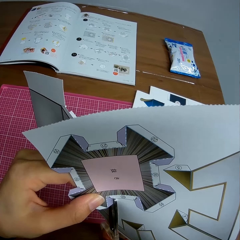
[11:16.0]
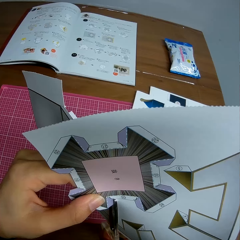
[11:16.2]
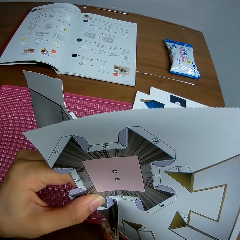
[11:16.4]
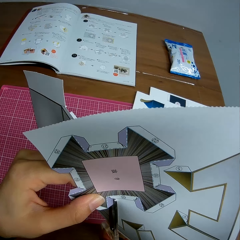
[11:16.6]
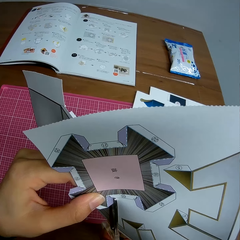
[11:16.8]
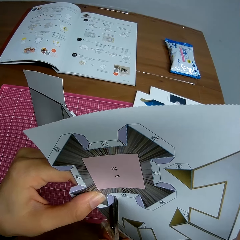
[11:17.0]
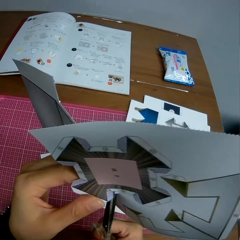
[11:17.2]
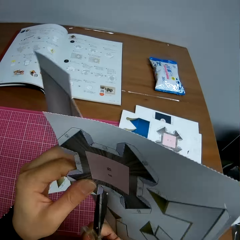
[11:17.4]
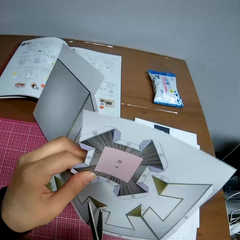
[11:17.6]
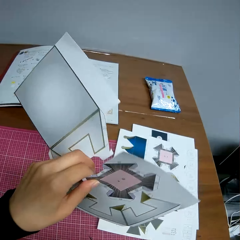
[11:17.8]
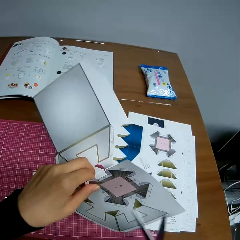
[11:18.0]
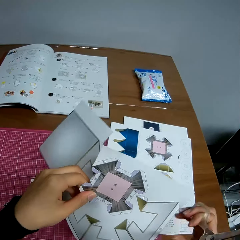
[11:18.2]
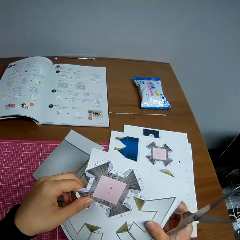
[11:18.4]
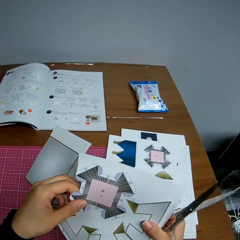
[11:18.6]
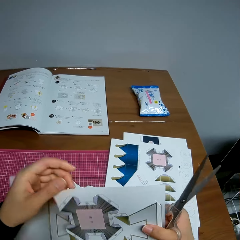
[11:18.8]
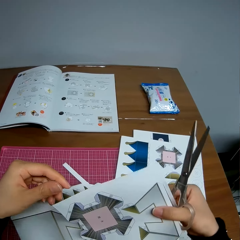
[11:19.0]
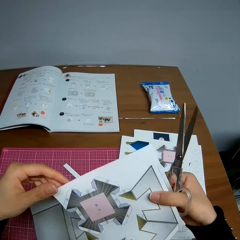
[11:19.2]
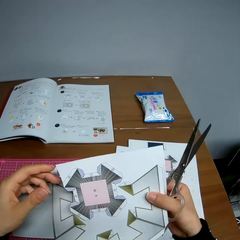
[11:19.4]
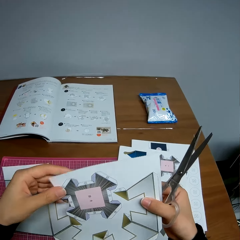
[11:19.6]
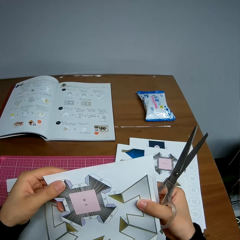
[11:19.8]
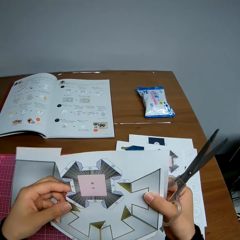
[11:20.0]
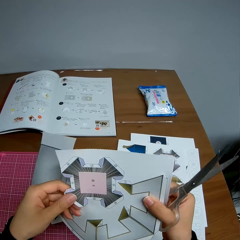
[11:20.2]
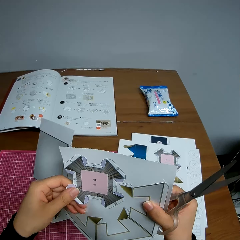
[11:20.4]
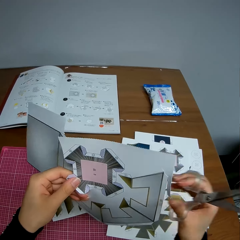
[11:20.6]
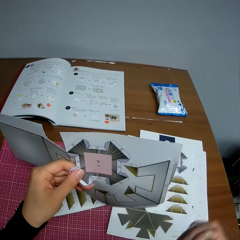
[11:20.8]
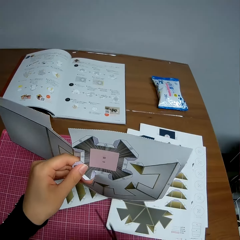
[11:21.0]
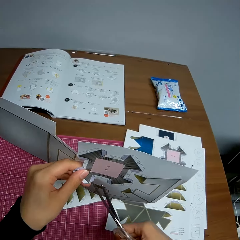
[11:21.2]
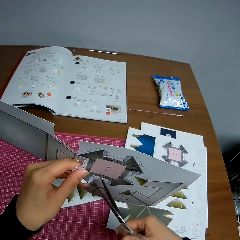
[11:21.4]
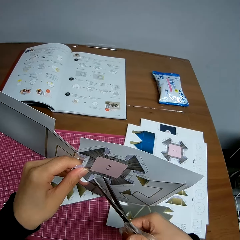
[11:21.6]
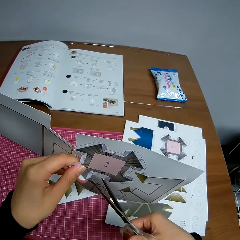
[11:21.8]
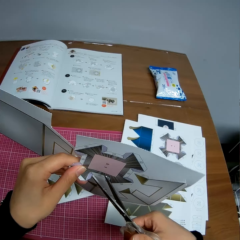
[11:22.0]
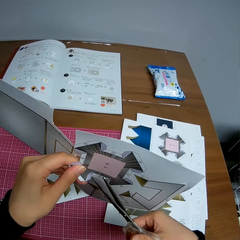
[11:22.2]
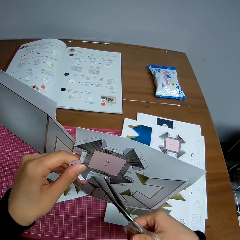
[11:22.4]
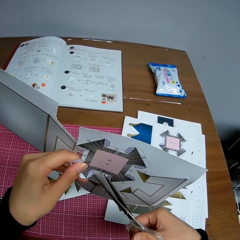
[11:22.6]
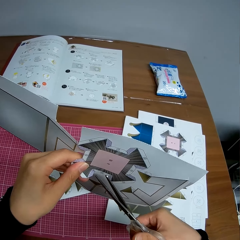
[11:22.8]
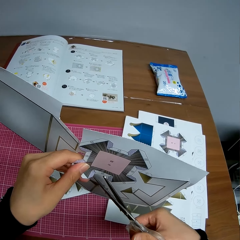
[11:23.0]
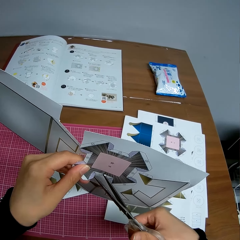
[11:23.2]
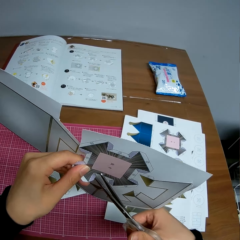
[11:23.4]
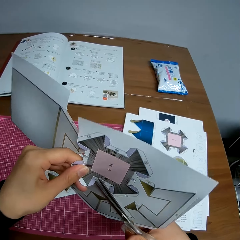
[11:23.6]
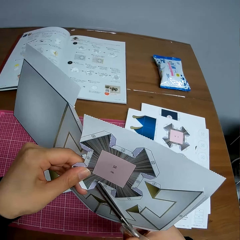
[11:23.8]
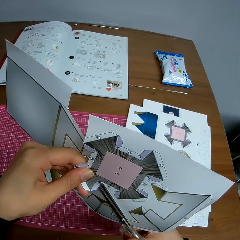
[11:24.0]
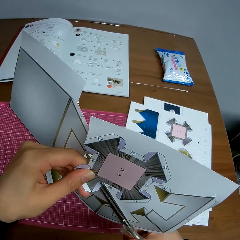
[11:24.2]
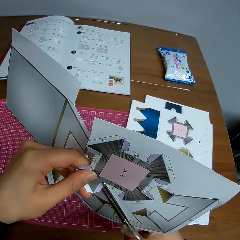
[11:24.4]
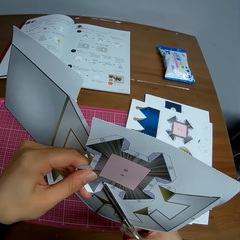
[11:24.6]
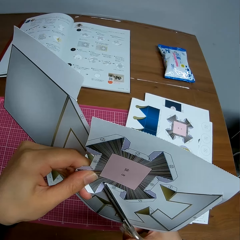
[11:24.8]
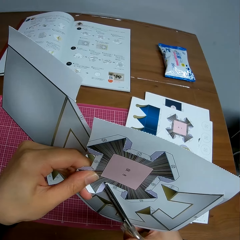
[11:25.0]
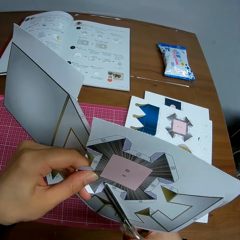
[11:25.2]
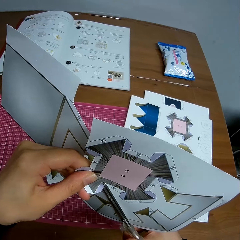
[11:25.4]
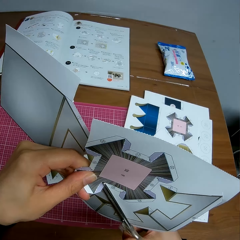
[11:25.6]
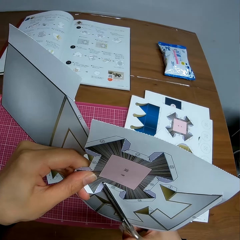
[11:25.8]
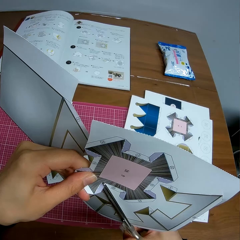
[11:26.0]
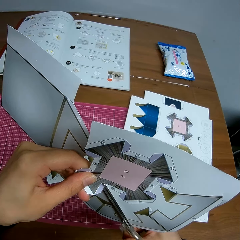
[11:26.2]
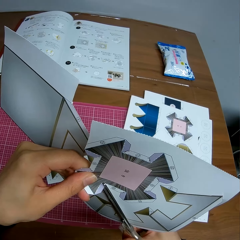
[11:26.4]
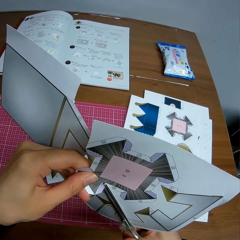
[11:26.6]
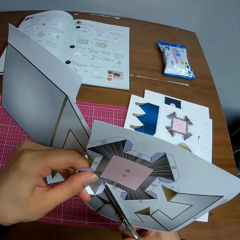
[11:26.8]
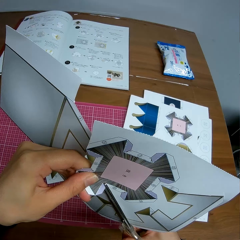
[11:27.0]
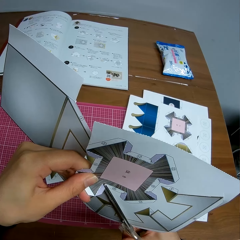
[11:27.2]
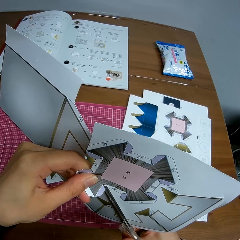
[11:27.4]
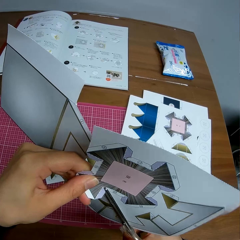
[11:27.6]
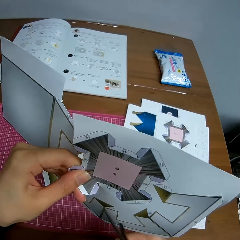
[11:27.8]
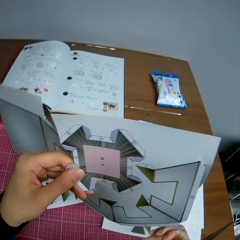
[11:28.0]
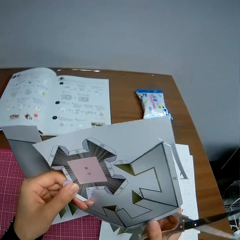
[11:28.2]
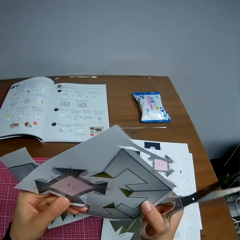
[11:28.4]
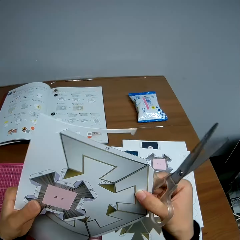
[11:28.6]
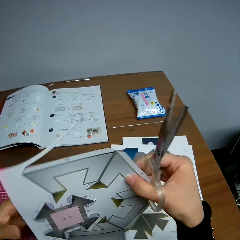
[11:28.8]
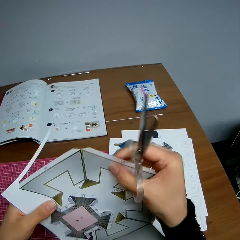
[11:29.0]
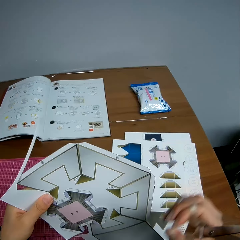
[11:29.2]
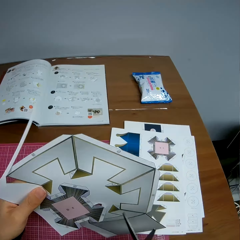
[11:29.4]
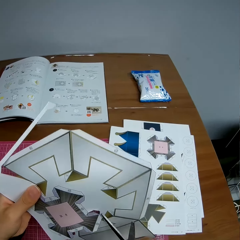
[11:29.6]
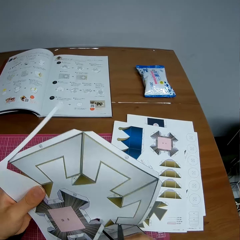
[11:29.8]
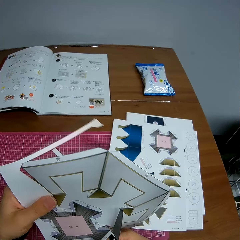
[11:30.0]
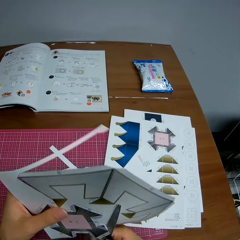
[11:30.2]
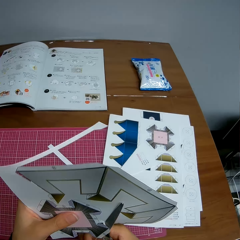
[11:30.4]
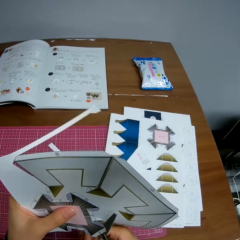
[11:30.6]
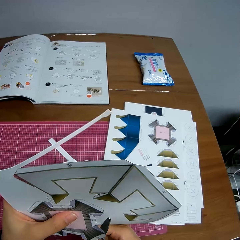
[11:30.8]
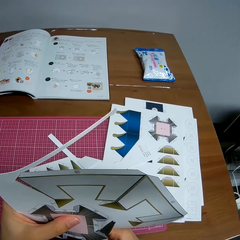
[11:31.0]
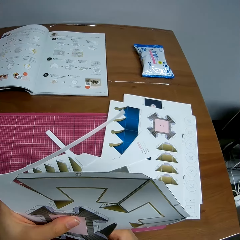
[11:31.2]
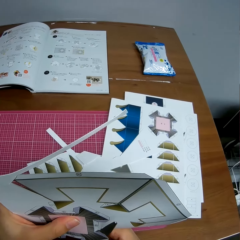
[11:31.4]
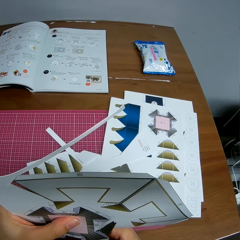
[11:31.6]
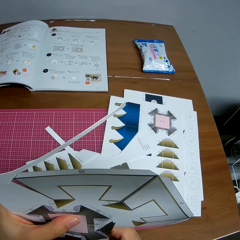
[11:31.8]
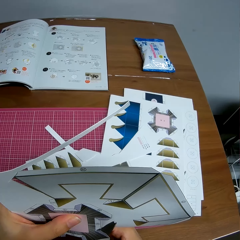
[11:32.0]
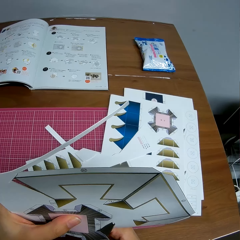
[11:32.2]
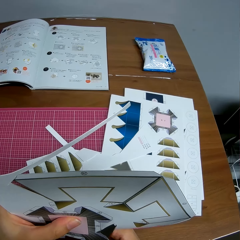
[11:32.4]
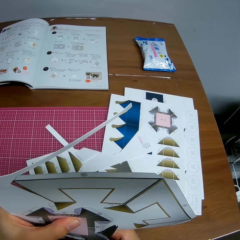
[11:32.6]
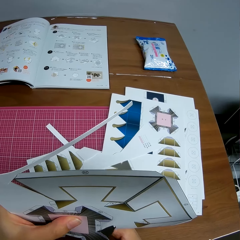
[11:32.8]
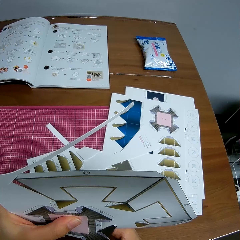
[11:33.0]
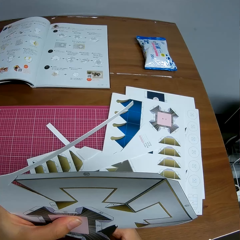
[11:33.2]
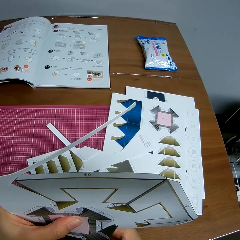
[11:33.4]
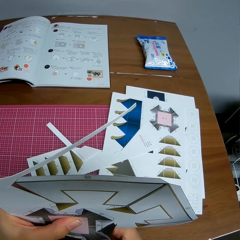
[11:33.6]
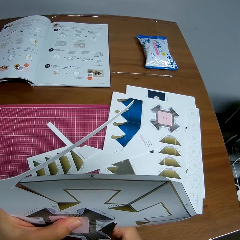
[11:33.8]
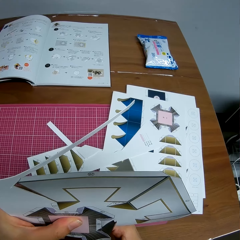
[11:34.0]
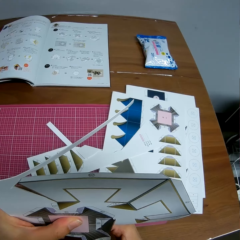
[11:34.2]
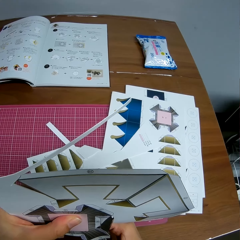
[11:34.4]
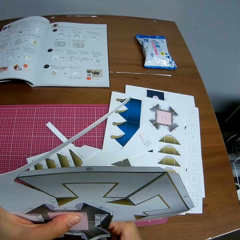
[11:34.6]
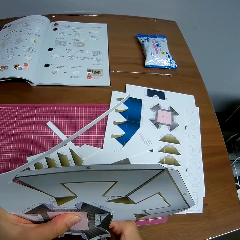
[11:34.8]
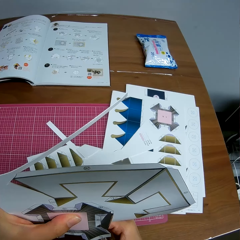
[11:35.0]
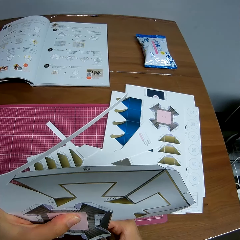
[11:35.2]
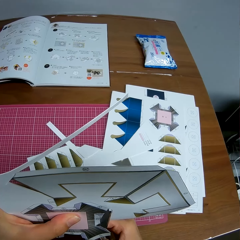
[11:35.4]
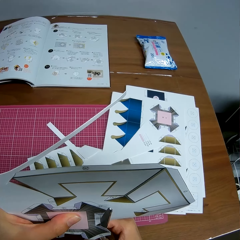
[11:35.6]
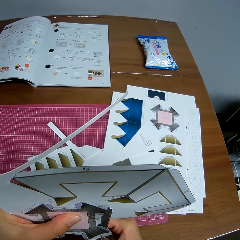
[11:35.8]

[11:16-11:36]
The camera wearer turns the paper. They adjust the paper. They pass the paper to the right hand. They pass the paper to the left hand. They cut the paper with the scissors. They touch the paper. They turn the paper. They adjust the paper. They cut the paper with the scissors.

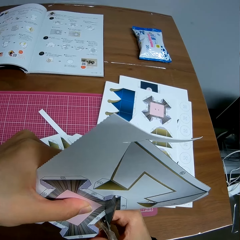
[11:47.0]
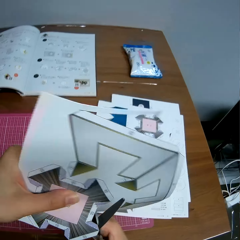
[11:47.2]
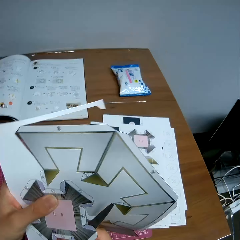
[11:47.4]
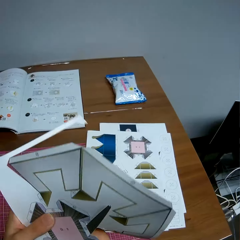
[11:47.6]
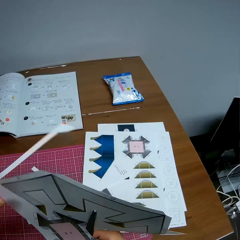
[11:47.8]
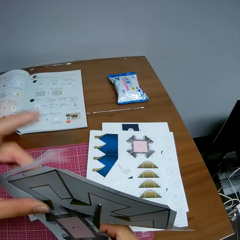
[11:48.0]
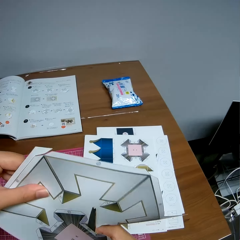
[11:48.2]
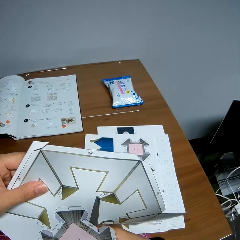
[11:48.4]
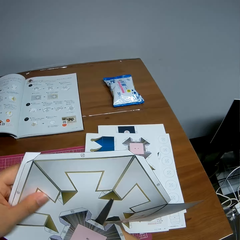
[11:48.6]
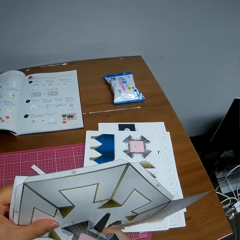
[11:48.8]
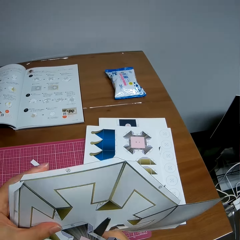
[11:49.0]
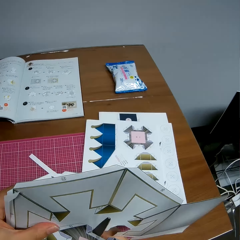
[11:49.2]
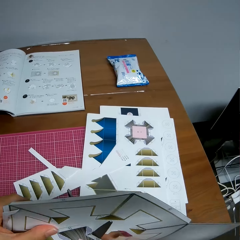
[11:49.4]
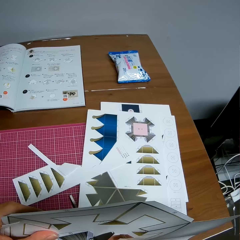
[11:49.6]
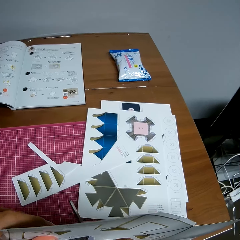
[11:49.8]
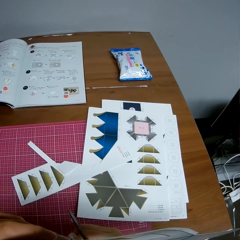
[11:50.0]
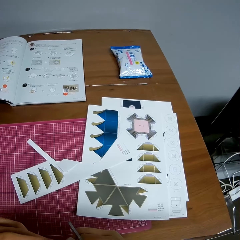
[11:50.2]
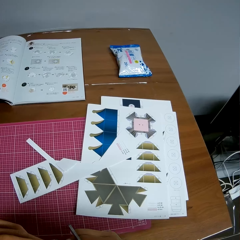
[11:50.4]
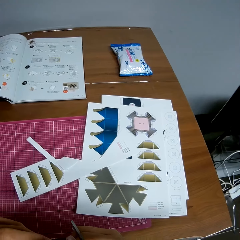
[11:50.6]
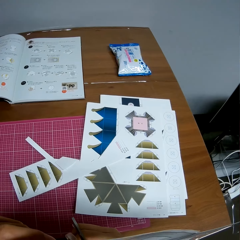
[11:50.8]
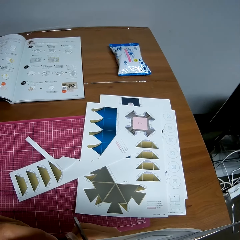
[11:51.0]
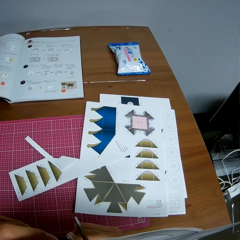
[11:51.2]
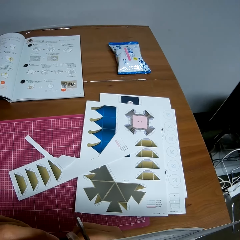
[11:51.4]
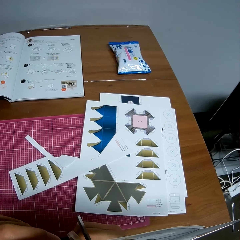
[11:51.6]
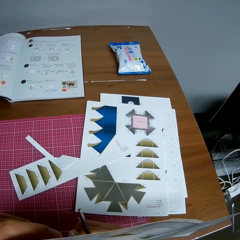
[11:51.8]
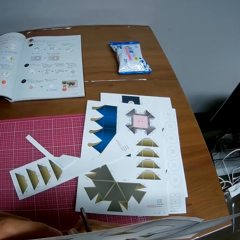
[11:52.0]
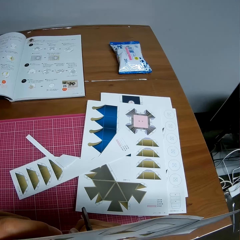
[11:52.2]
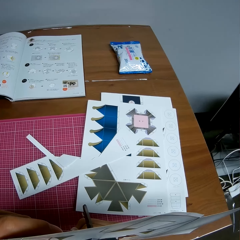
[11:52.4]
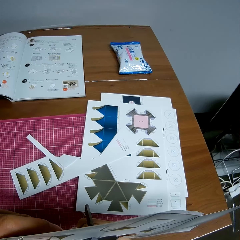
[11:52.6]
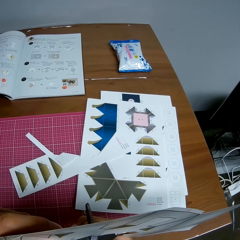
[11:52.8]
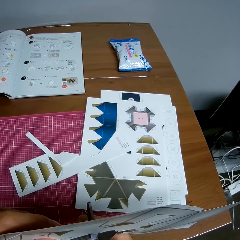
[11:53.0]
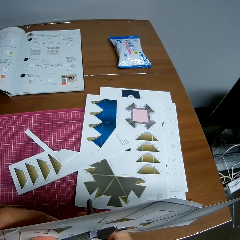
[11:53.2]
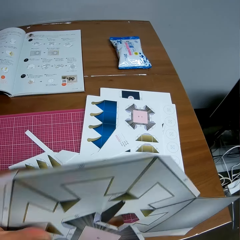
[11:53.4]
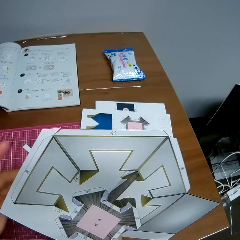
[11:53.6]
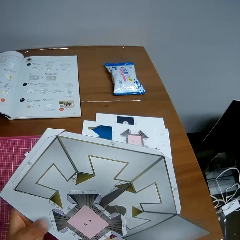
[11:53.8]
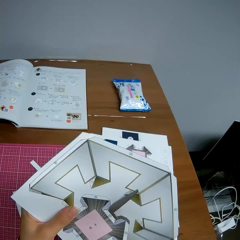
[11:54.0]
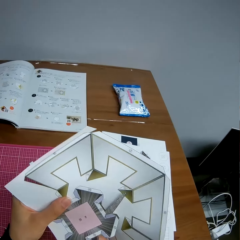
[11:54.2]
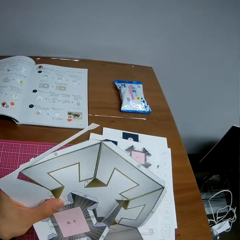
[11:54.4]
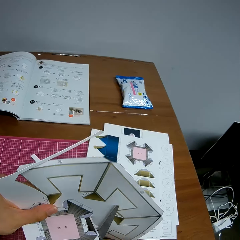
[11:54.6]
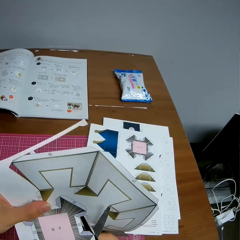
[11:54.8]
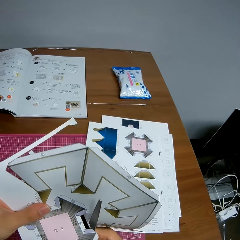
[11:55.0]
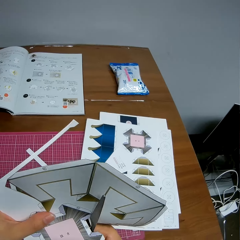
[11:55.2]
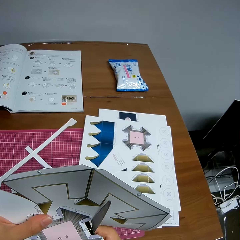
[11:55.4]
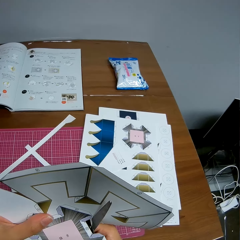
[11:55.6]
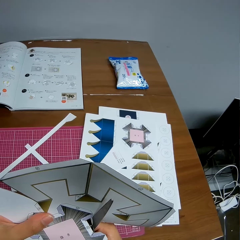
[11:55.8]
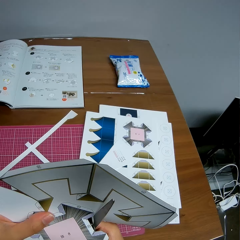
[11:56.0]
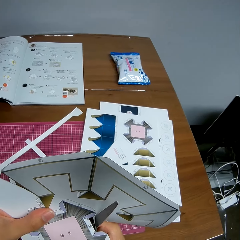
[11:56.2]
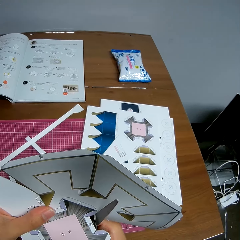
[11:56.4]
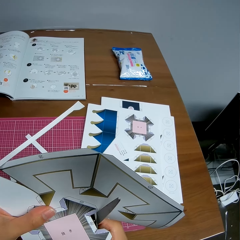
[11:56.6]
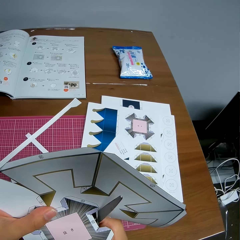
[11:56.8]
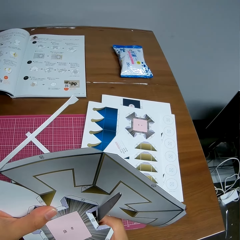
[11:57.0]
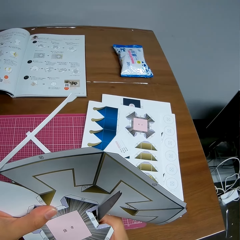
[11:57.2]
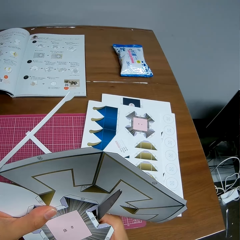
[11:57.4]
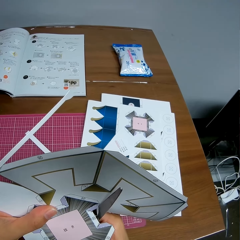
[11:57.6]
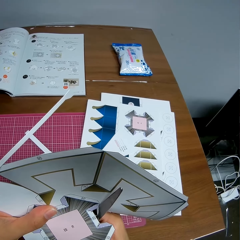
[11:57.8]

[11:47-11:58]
The camera wearer moves the hand. They cut the paper with the scissors. They look at the manual. They cut the paper with the scissors.
